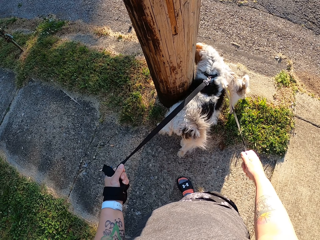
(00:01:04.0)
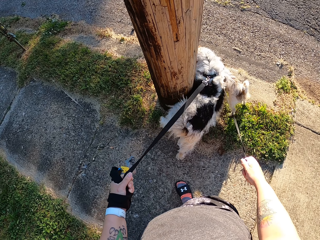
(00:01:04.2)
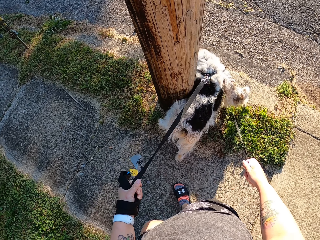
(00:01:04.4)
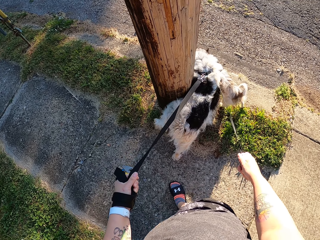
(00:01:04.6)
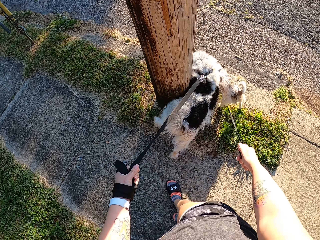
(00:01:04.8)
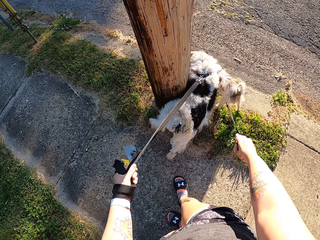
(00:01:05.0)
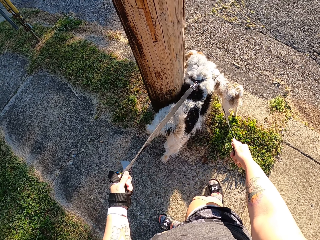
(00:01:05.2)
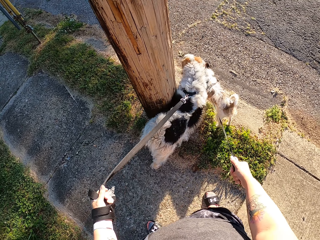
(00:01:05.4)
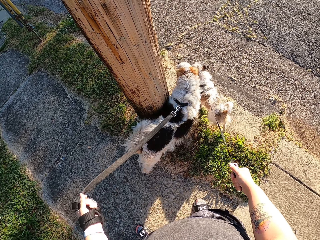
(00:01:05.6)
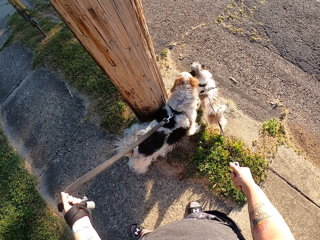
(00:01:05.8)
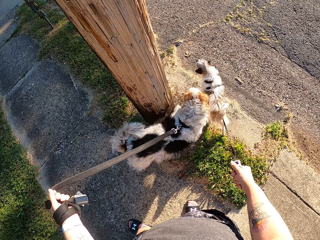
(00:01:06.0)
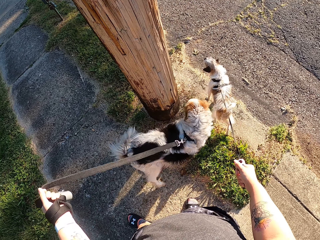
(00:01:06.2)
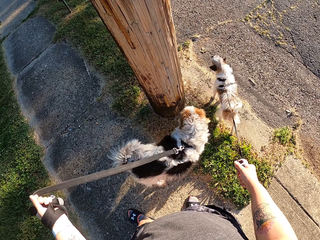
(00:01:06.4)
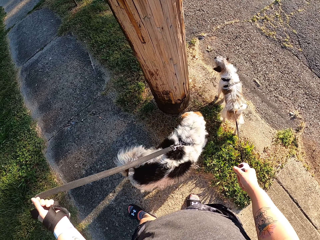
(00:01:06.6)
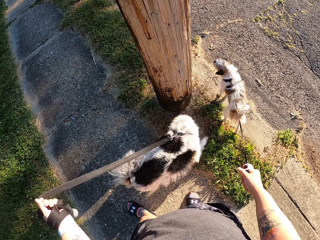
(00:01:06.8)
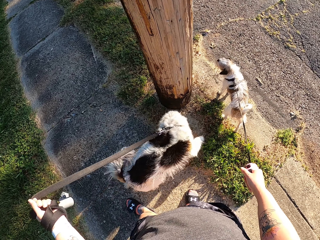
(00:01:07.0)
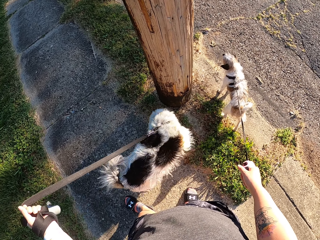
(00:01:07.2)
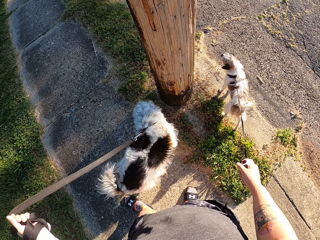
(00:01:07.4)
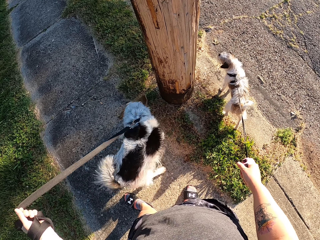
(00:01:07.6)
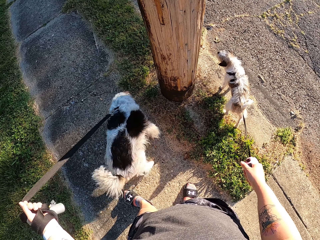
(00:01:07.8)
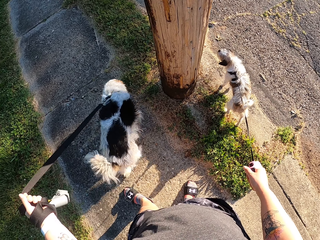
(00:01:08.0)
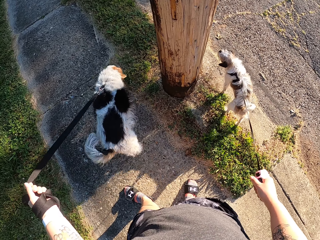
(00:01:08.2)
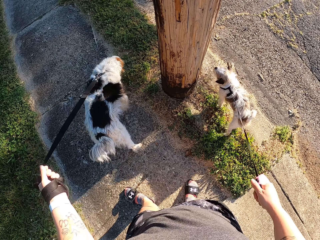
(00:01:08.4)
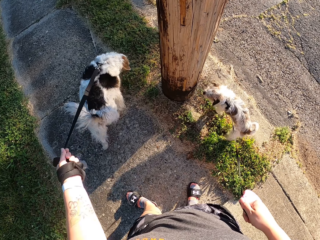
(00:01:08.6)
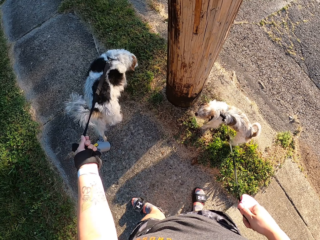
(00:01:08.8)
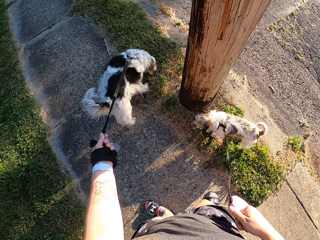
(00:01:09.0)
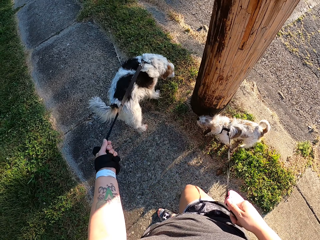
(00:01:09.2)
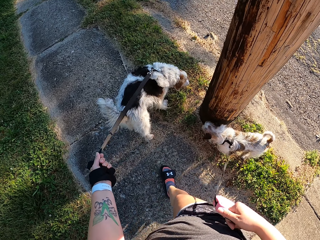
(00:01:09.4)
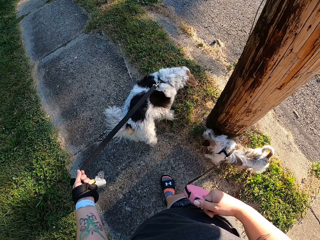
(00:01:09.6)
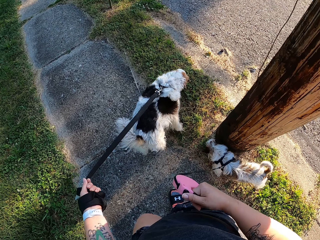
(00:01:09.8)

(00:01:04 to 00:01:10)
The camera wearer stops in front of a pole.

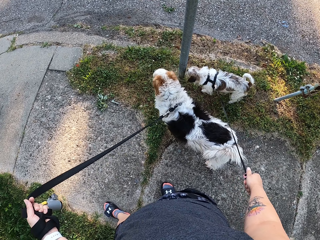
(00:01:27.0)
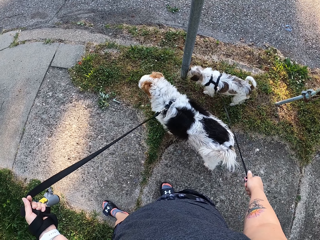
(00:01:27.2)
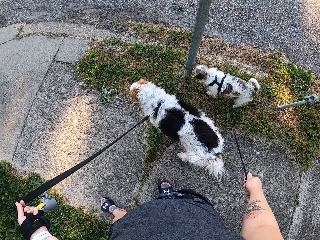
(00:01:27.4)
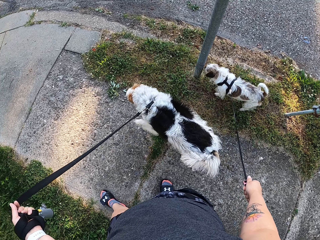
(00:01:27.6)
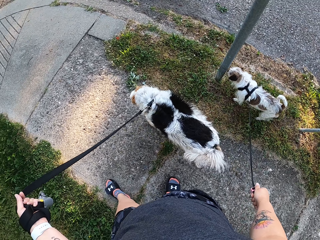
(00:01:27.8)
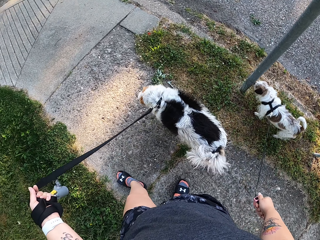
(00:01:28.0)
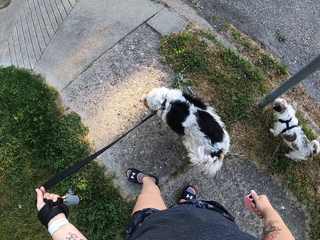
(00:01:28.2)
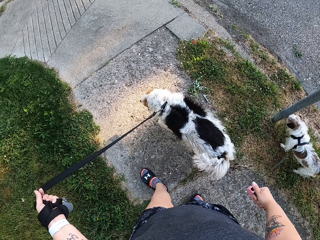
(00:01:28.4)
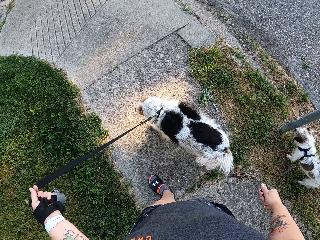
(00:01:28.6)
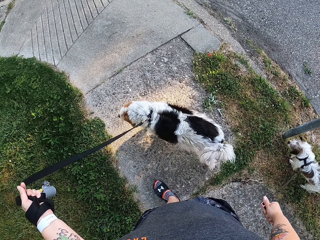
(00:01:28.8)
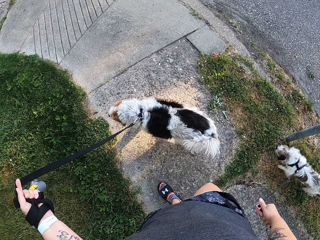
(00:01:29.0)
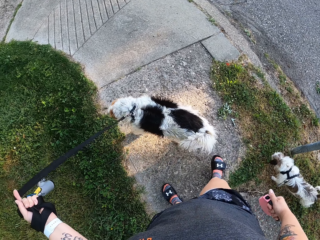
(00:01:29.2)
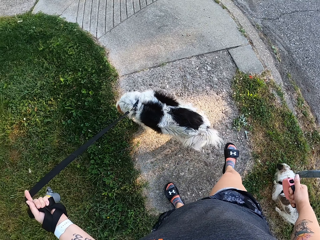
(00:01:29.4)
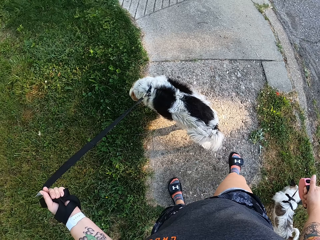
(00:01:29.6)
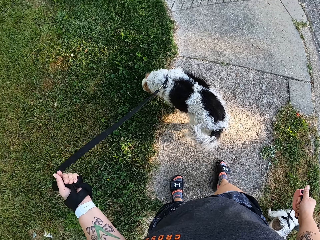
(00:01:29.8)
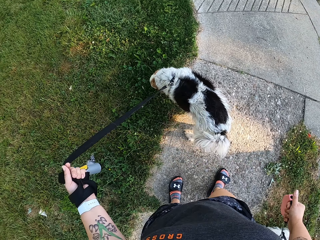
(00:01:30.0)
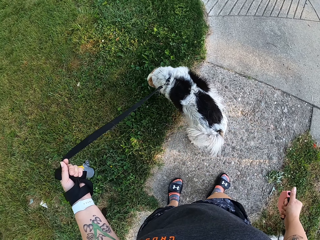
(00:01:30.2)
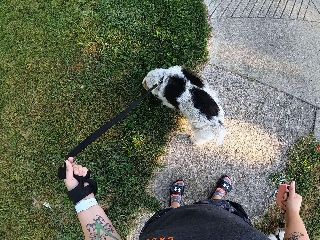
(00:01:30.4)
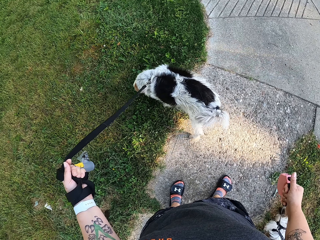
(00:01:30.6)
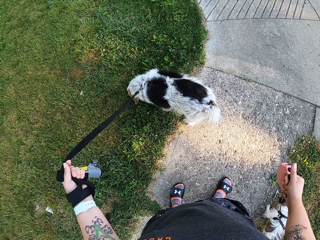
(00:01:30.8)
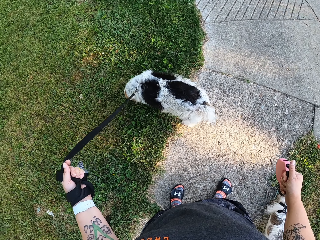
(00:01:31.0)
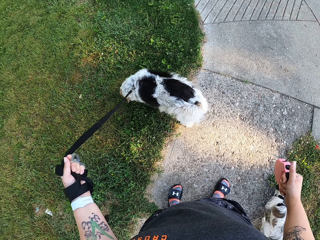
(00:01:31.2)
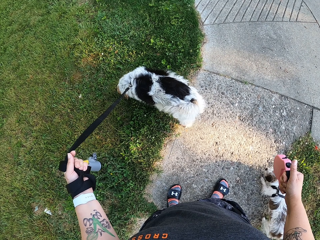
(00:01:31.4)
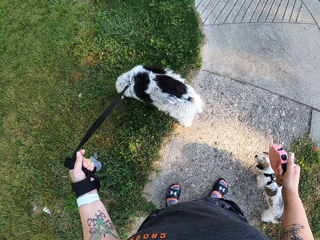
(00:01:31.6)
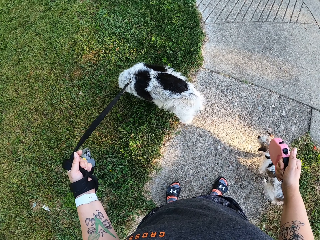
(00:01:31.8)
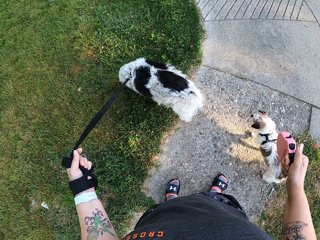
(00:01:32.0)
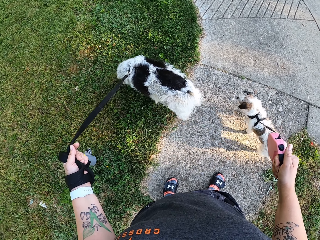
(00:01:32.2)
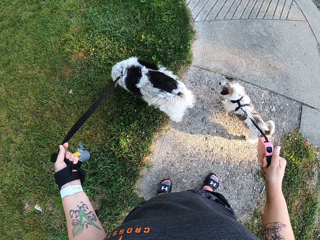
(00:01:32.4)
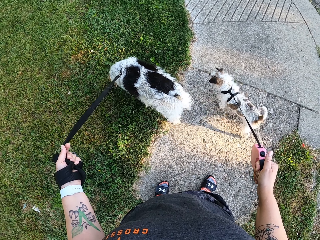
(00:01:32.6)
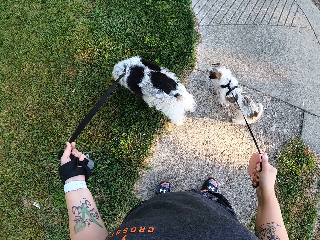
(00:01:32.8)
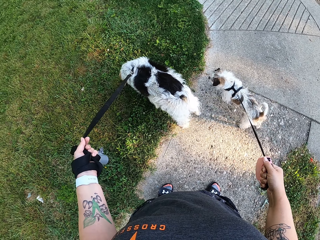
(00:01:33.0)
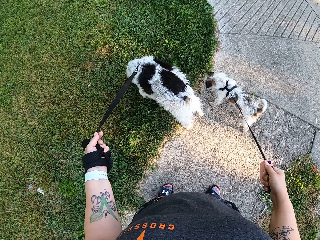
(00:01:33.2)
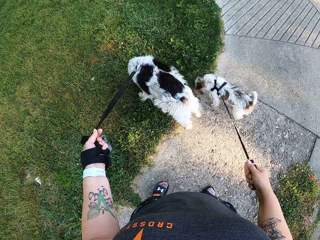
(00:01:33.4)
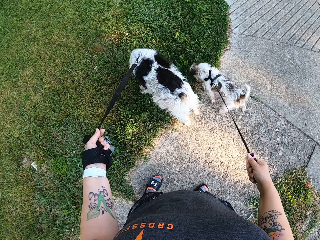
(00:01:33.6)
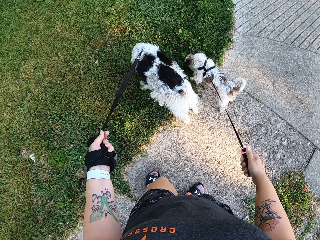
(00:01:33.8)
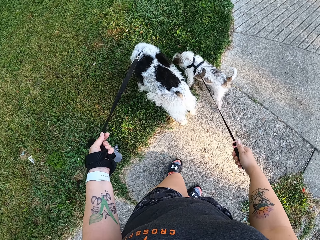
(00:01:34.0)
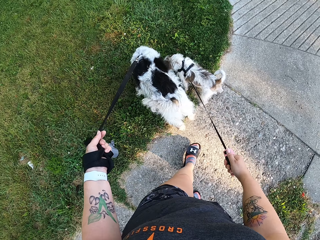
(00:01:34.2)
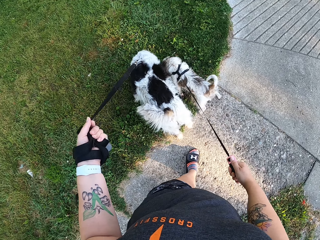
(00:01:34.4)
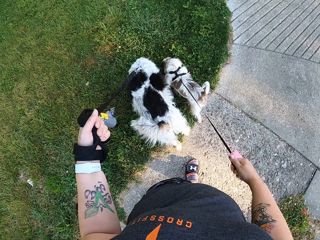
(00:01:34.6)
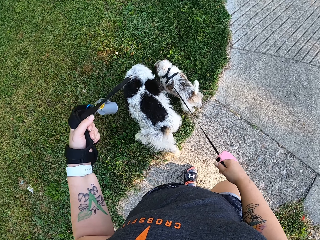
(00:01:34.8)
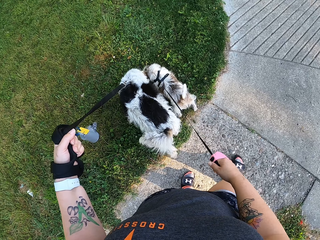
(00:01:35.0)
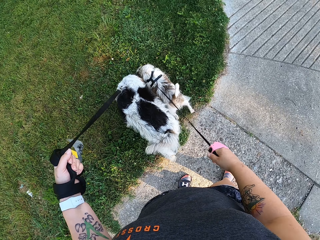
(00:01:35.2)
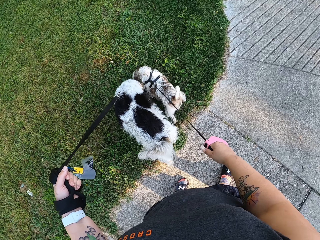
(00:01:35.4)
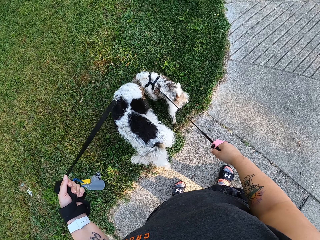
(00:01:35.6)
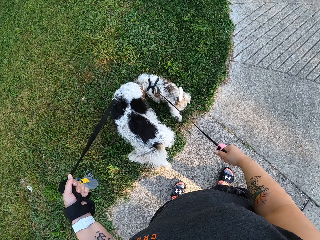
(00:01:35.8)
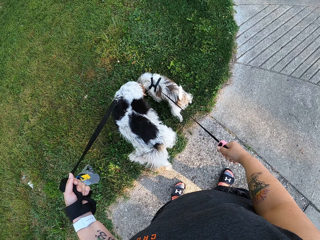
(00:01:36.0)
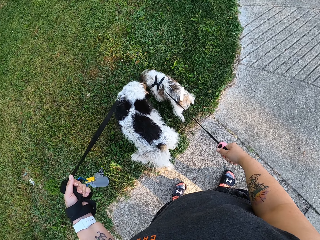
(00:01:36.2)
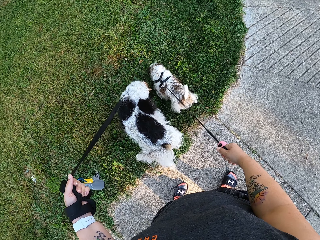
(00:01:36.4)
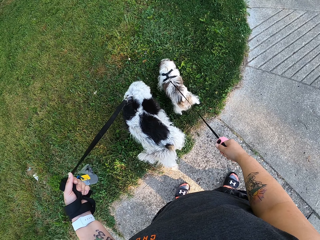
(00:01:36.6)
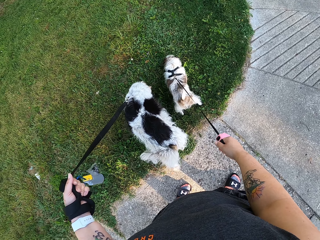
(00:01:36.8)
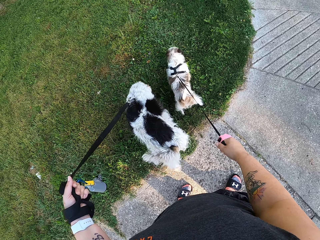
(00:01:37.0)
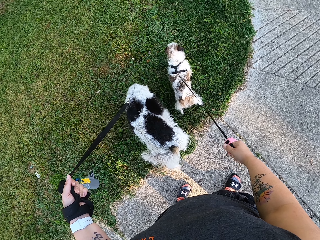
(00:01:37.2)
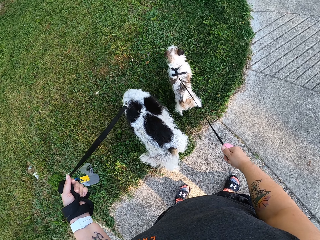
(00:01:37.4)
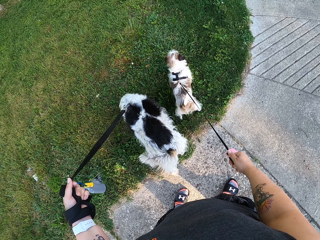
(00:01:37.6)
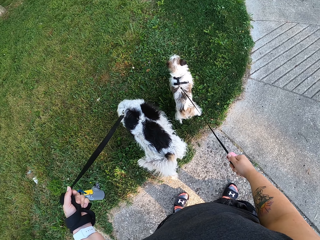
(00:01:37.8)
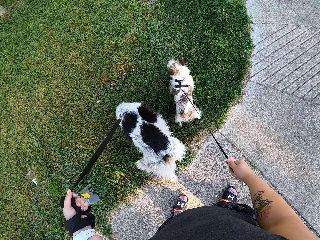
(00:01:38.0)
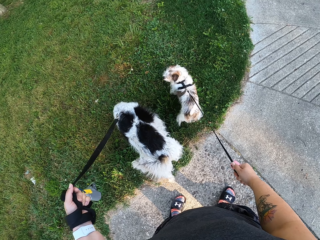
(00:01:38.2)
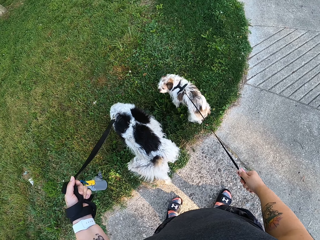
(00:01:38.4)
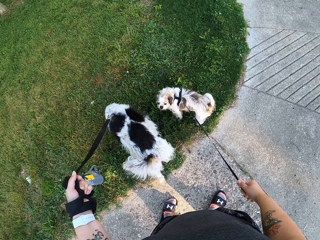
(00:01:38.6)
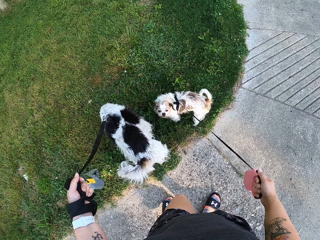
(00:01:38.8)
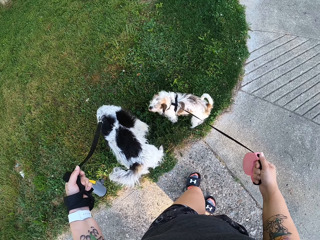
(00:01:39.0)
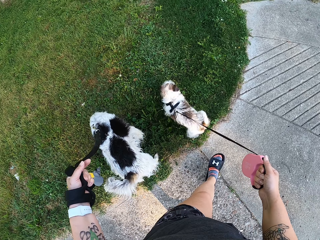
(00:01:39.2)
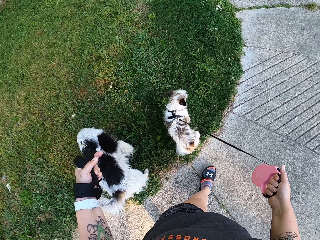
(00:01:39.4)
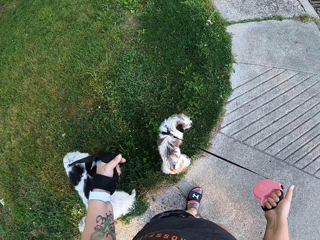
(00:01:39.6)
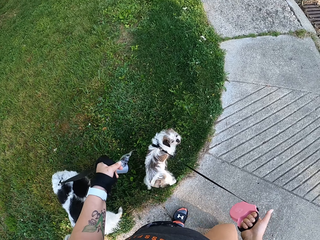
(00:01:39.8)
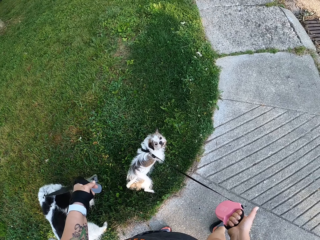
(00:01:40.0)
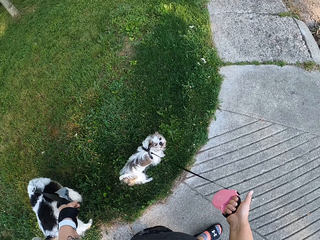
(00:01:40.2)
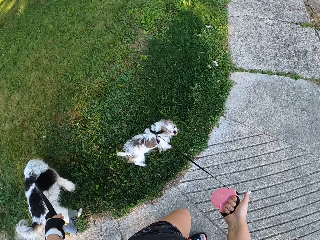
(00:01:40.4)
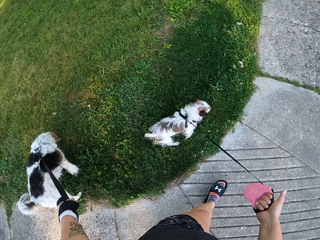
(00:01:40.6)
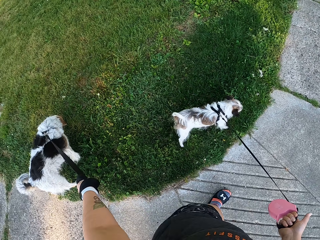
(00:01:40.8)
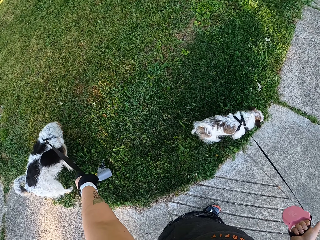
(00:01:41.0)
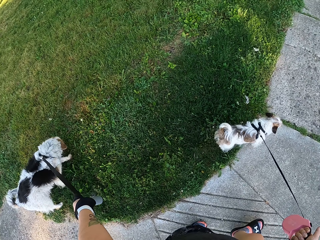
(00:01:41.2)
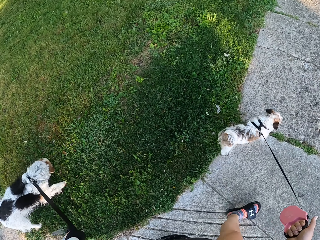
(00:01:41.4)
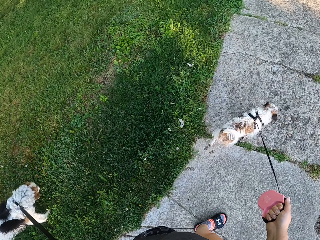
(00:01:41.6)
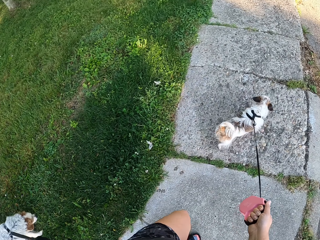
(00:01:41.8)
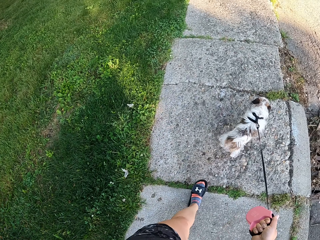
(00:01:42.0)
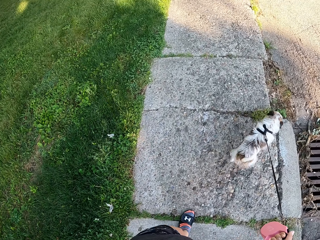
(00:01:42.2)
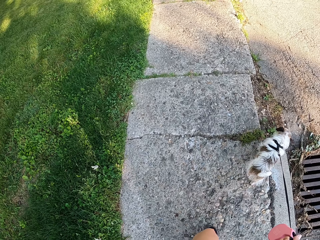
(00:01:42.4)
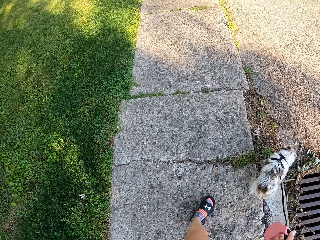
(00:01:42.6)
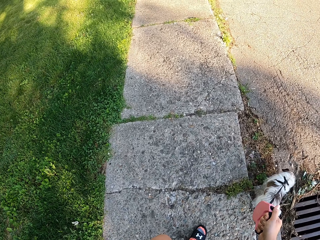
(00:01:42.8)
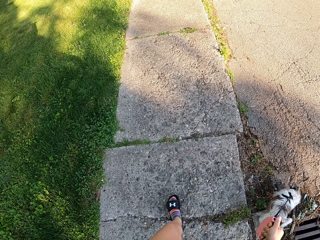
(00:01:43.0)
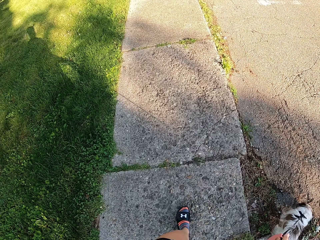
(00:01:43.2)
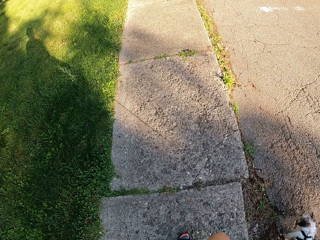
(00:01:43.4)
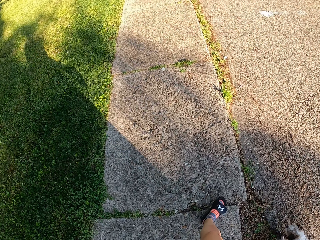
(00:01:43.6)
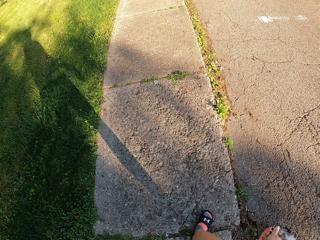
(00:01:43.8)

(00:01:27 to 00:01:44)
The camera wearer turns around. They stand on the sidewalk. A dog sniffs the lawn. Another dog sniffs the lawn. The camera wearer walks the dogs on the sidewalk. They stand on the sidewalk. They walk the dogs on the sidewalk.
